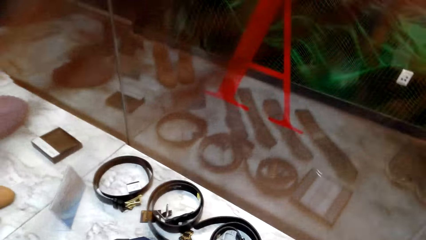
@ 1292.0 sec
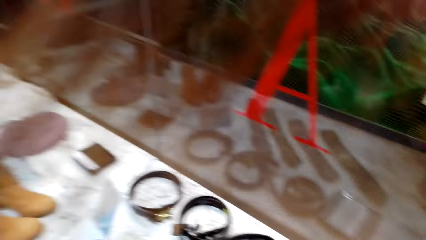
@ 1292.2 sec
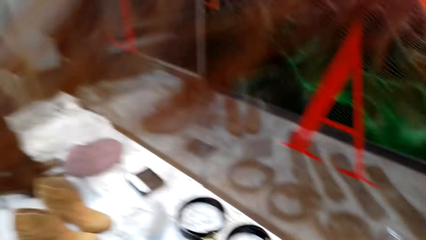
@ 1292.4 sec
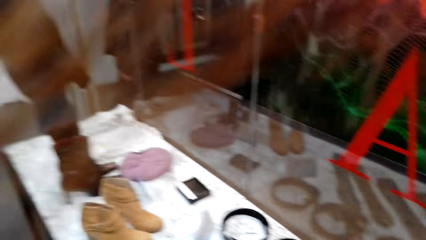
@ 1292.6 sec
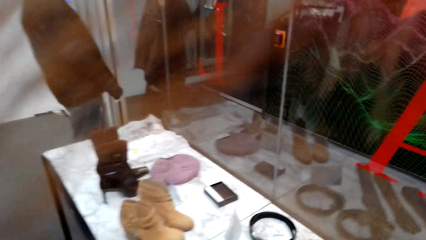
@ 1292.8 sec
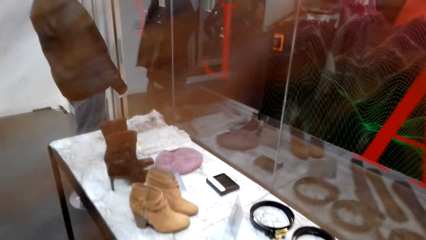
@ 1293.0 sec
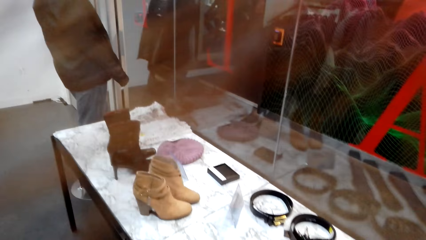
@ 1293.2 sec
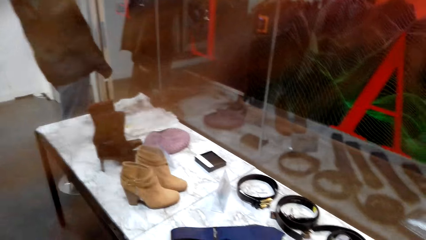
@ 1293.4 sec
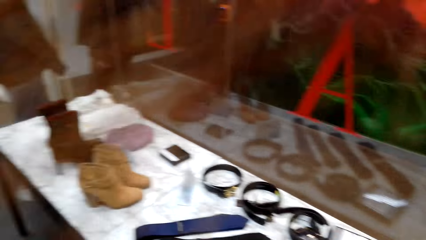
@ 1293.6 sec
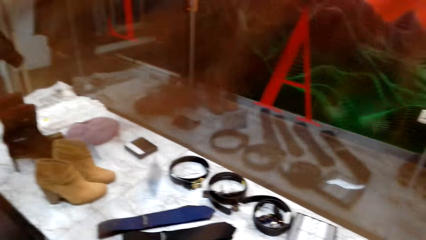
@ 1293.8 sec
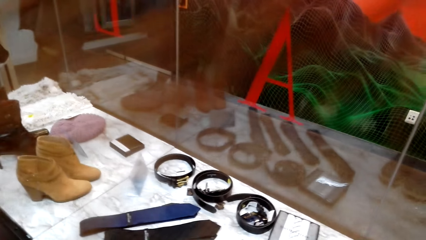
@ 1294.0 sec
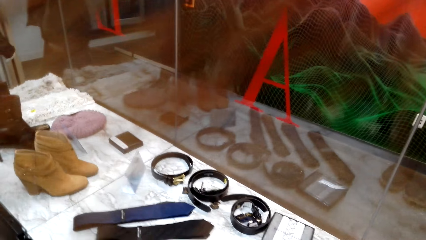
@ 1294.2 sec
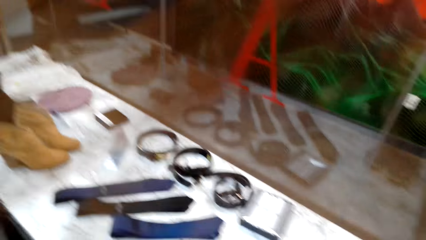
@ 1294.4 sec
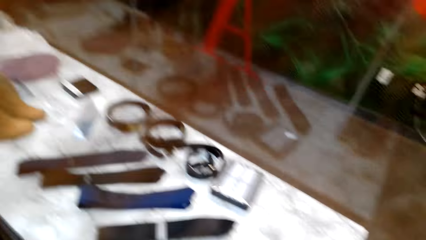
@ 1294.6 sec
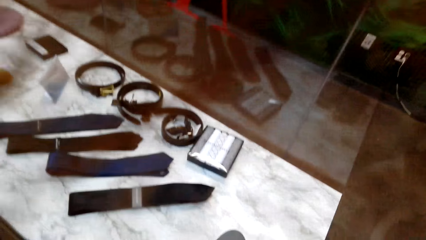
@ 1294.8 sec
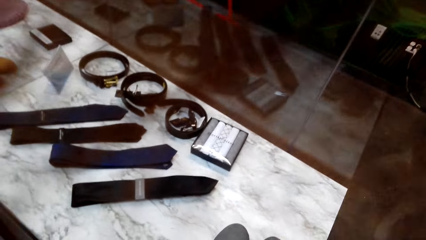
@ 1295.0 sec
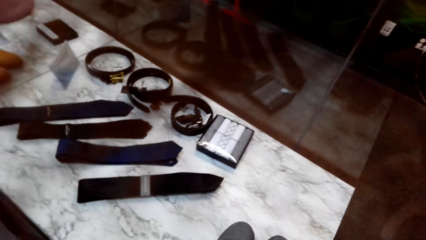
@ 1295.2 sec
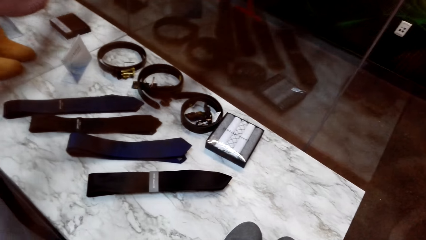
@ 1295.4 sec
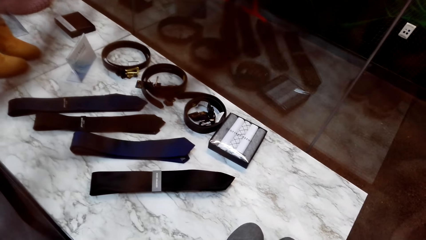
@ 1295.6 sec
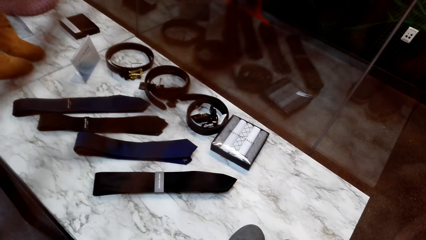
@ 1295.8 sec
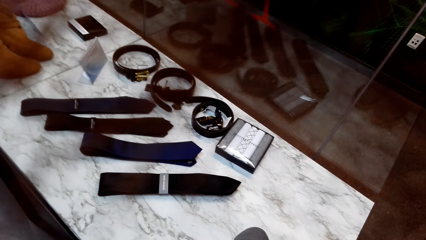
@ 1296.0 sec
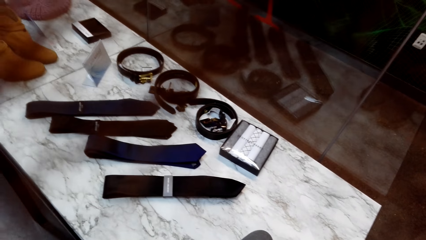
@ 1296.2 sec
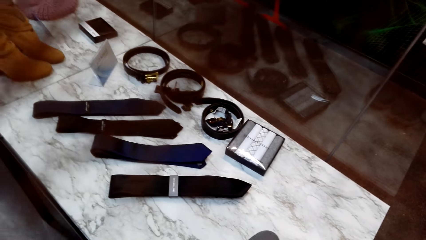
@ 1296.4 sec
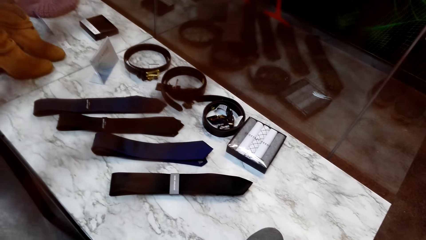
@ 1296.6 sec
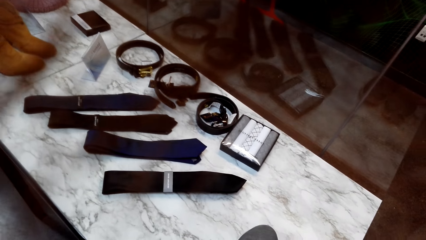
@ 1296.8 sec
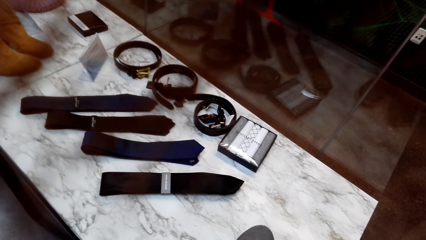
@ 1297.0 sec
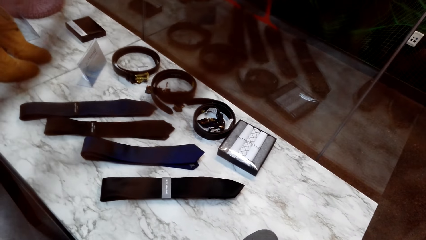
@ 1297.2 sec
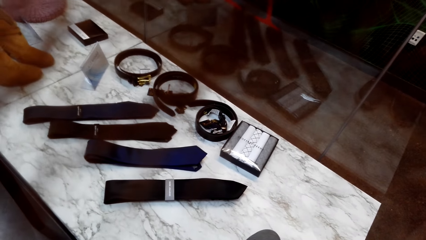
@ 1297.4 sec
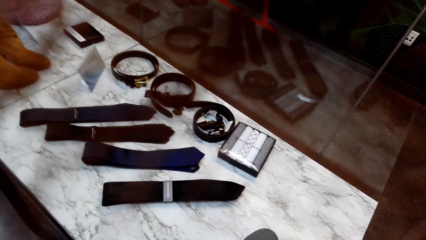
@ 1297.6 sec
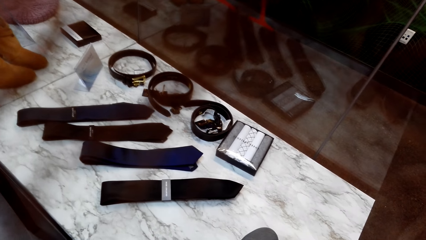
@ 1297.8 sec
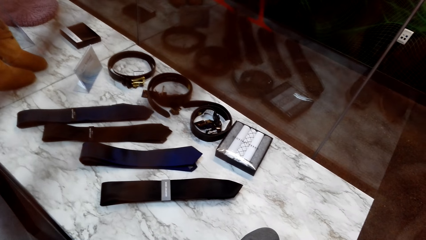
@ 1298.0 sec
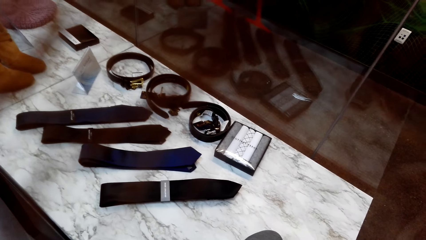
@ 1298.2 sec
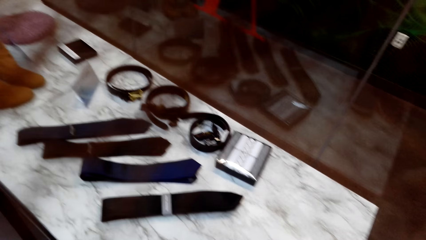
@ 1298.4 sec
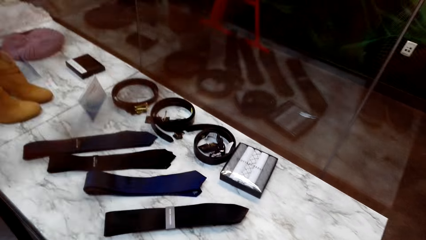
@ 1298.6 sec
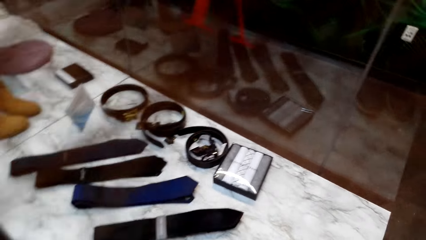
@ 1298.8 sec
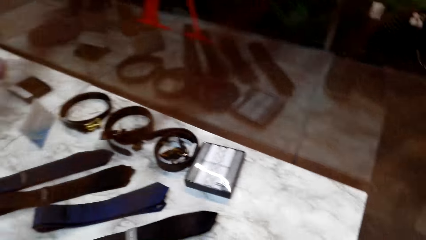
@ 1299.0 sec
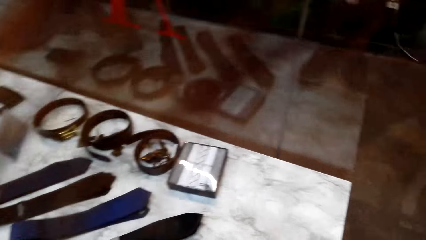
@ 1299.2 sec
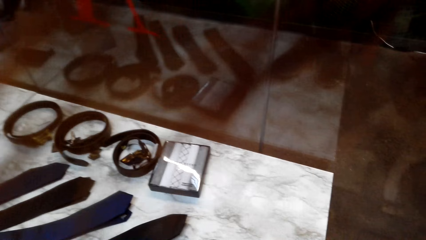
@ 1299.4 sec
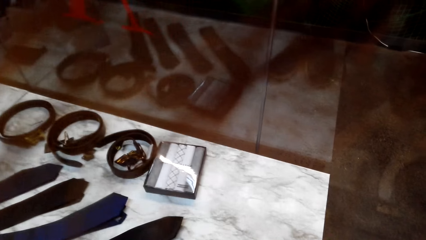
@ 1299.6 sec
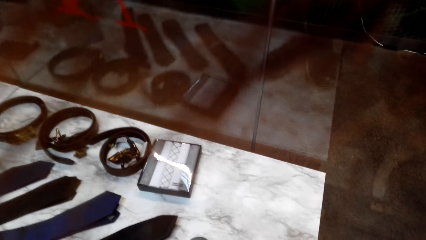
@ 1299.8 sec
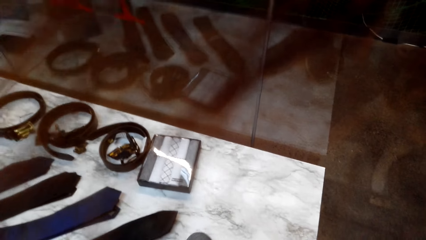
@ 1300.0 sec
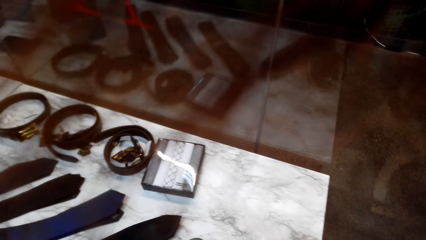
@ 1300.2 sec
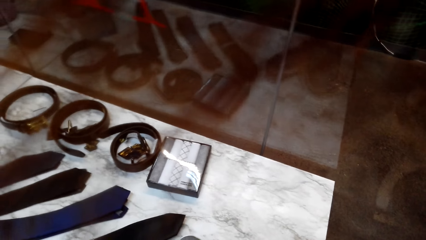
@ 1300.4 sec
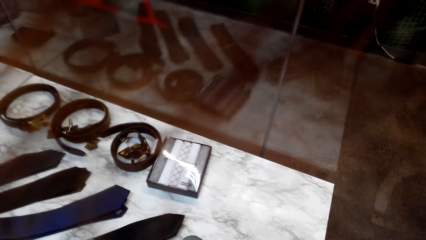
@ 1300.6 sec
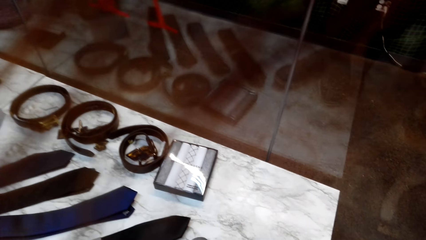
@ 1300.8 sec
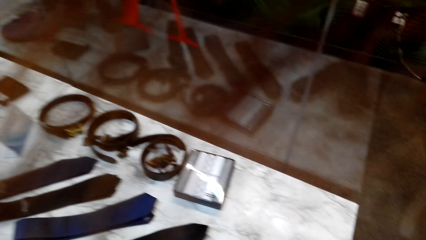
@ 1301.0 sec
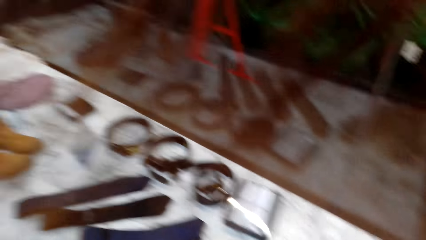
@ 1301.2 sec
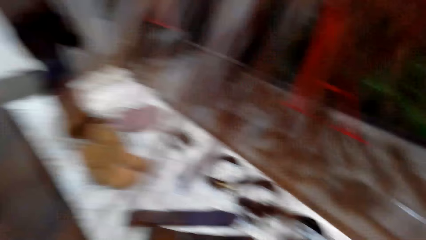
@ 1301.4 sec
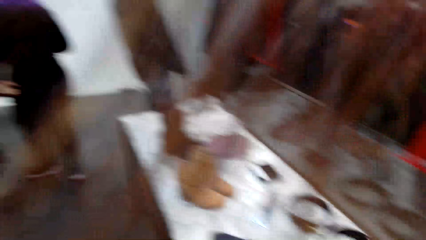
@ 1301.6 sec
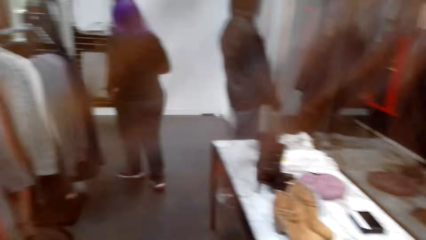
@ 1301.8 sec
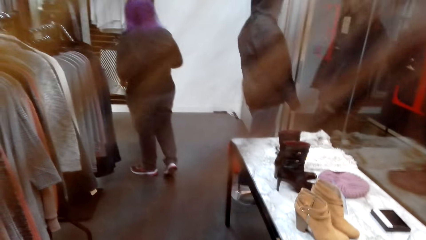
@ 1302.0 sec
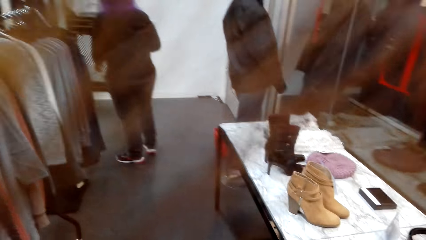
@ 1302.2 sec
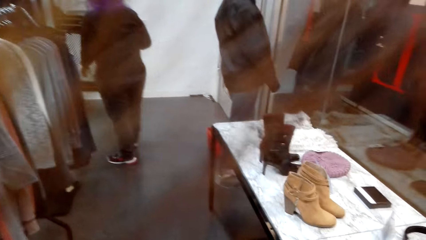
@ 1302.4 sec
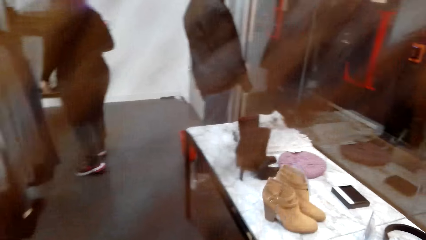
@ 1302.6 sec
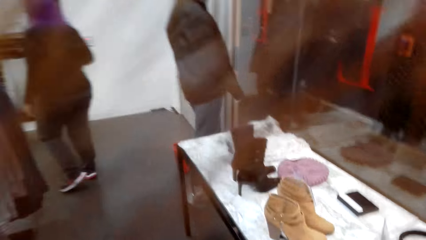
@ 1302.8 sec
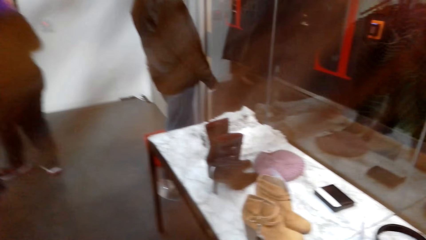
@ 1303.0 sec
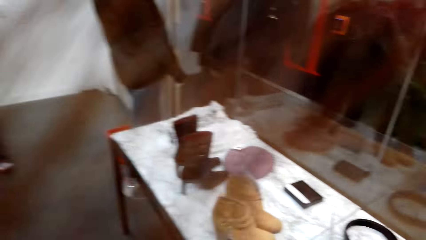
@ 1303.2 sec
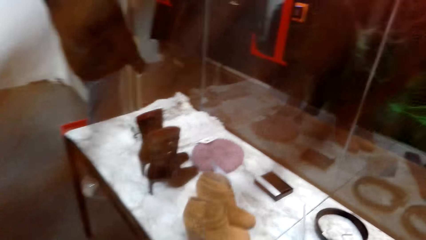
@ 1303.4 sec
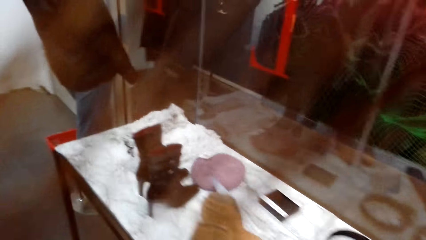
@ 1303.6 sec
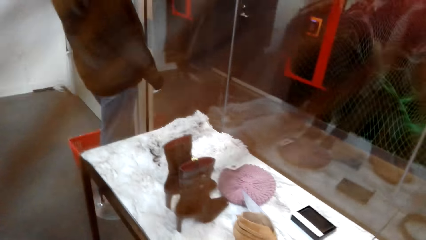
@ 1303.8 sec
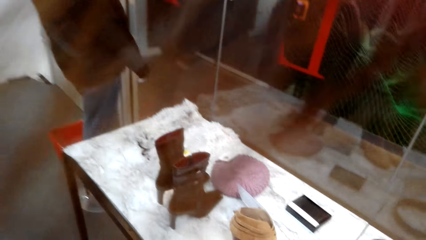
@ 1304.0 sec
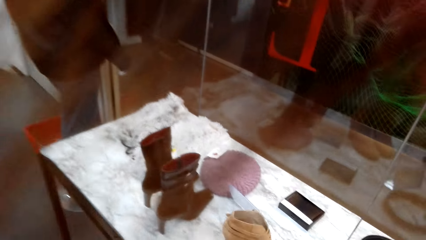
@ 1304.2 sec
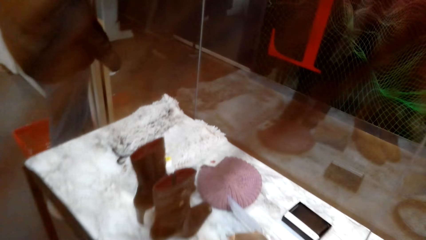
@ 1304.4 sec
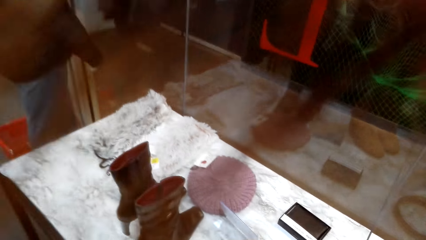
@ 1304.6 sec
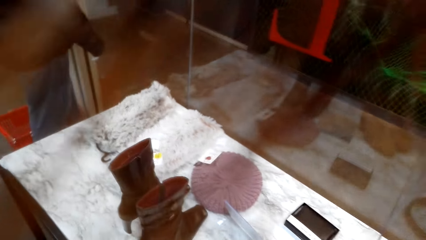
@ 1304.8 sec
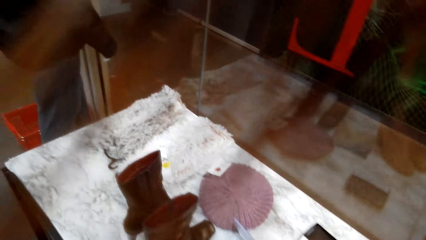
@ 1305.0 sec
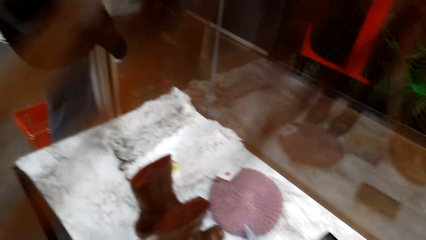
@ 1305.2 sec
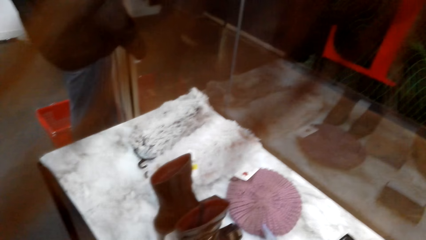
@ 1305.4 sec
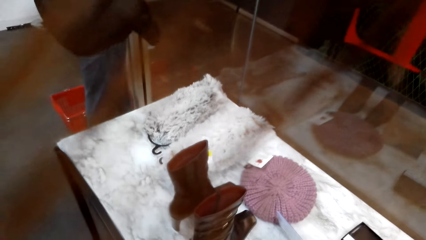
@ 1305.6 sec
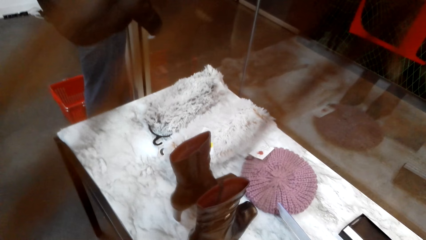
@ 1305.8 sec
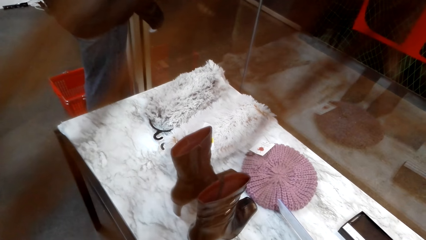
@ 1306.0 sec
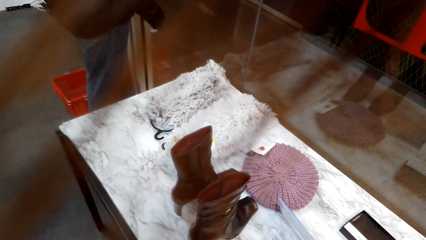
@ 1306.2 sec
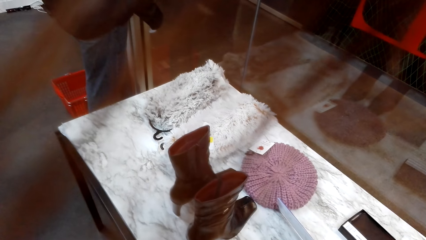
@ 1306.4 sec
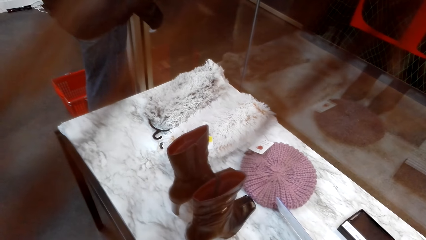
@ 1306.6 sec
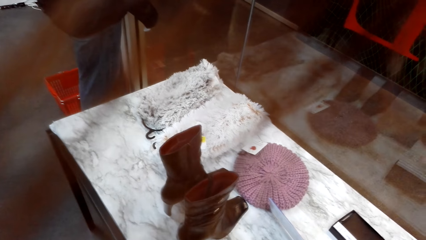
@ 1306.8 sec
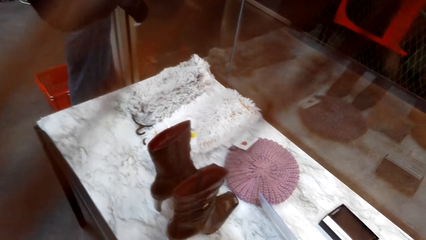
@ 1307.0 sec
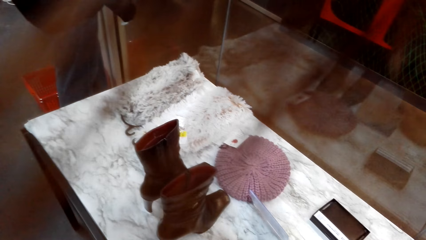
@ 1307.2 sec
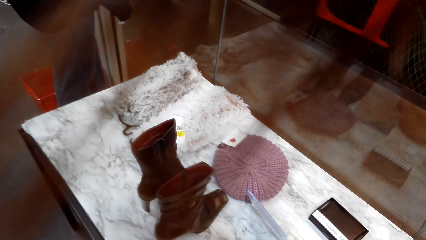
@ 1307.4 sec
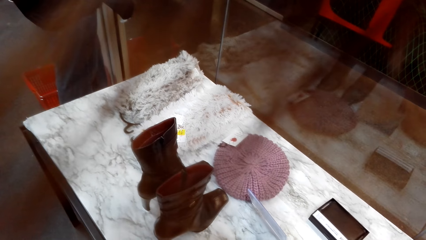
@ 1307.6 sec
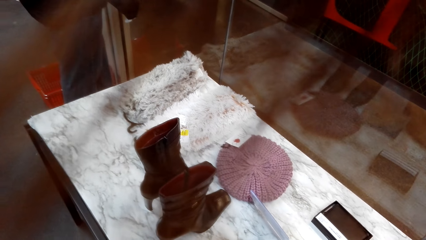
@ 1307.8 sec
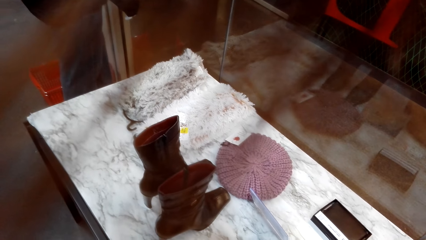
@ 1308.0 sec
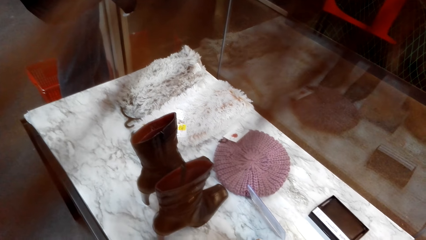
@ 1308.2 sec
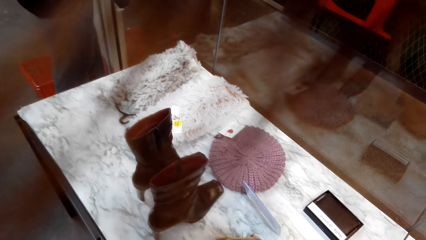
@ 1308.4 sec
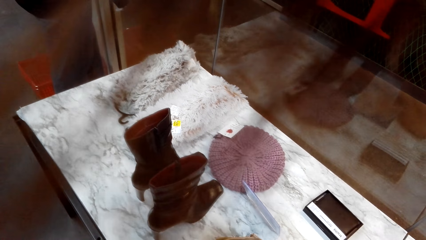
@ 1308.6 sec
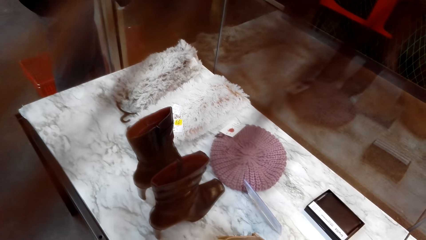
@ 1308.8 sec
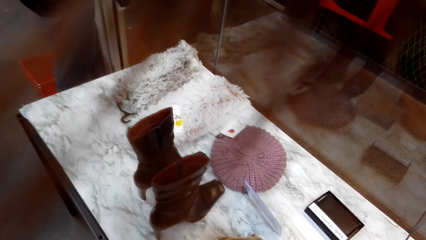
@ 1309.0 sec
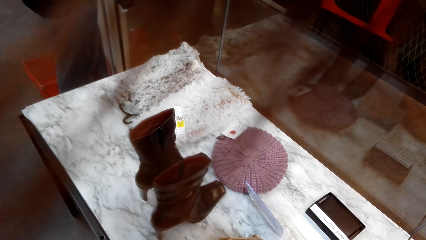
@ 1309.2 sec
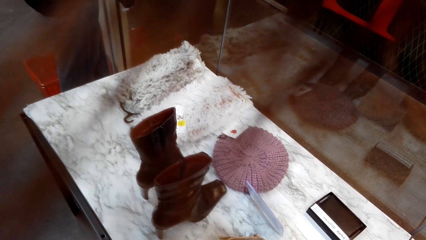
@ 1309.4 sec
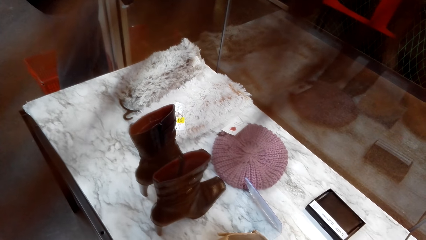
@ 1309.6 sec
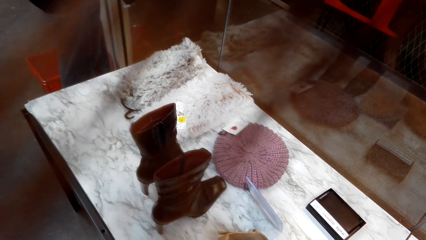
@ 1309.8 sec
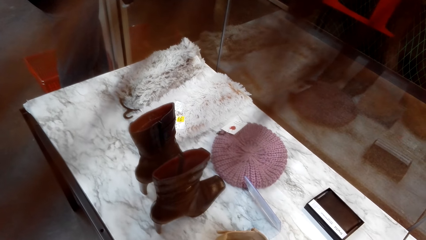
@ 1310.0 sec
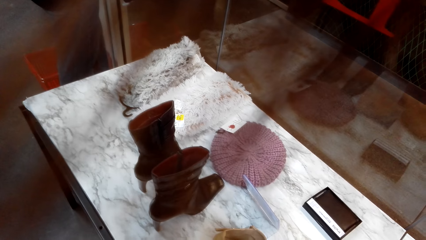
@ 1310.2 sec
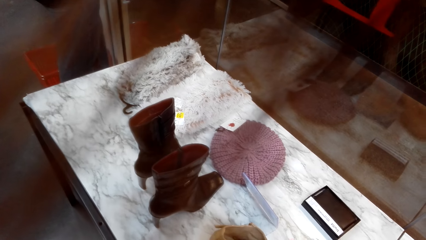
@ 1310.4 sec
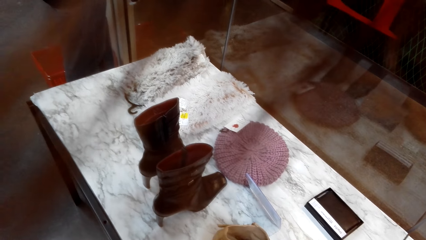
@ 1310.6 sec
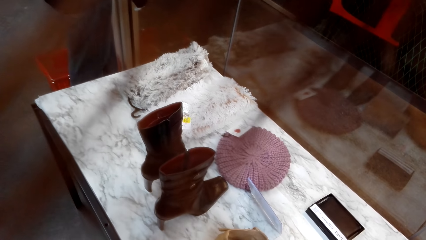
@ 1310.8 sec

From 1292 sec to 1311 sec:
The camera wearer looks around the clothing shop. A woman walks in the store. The camera wearer looks at the woman and looks at the items on display. They walk around the clothing shop.
